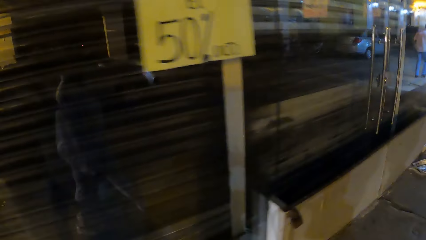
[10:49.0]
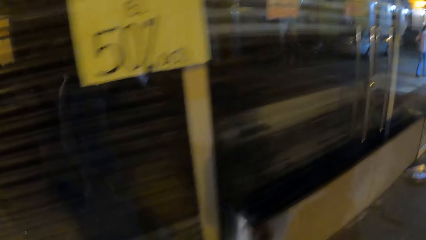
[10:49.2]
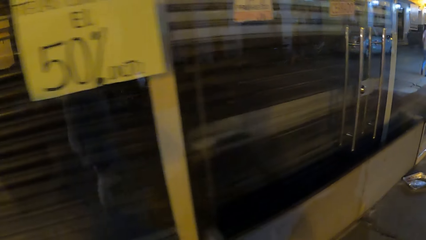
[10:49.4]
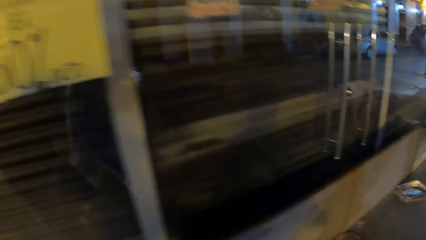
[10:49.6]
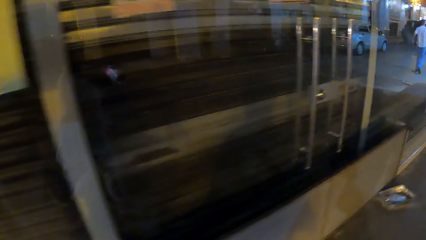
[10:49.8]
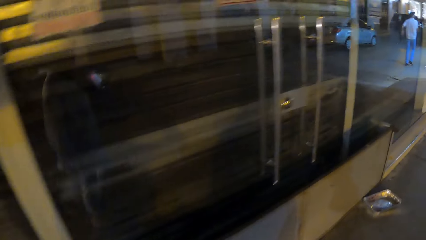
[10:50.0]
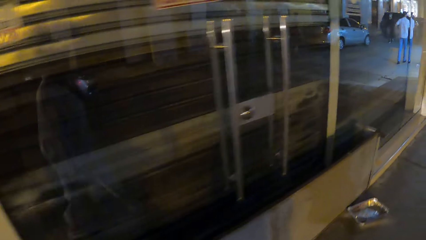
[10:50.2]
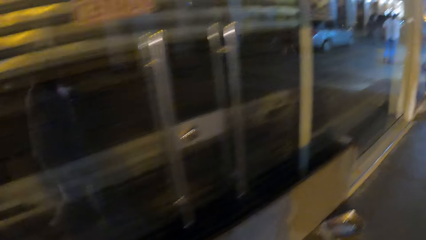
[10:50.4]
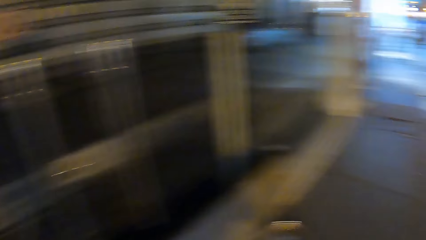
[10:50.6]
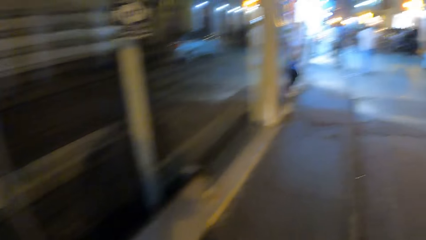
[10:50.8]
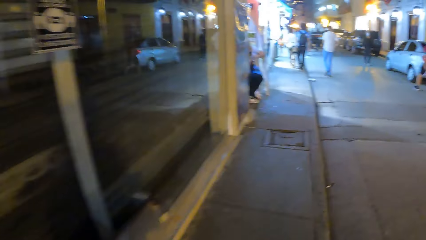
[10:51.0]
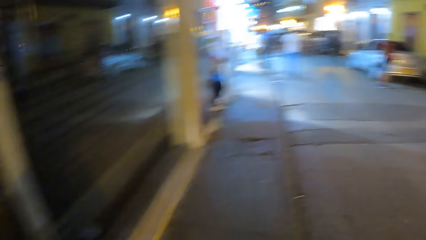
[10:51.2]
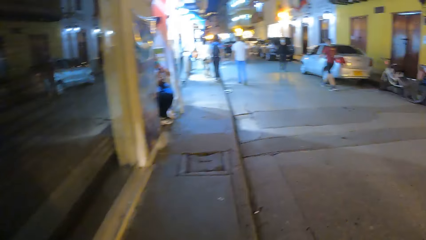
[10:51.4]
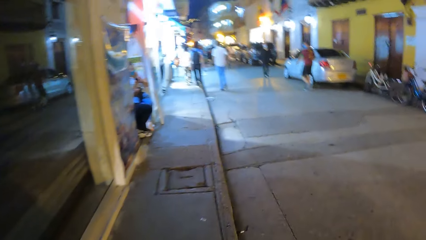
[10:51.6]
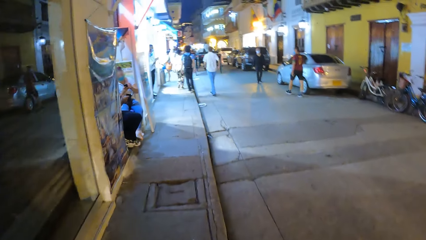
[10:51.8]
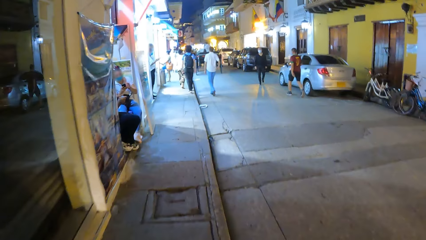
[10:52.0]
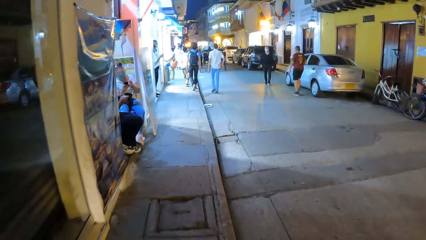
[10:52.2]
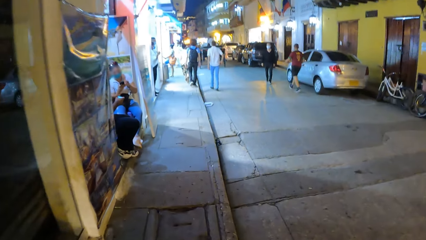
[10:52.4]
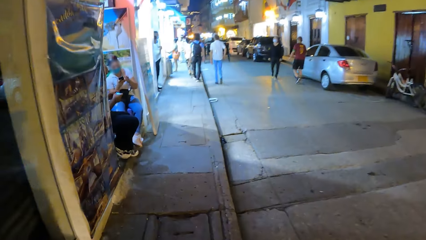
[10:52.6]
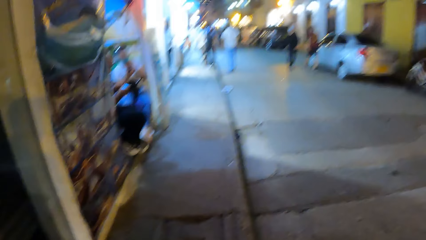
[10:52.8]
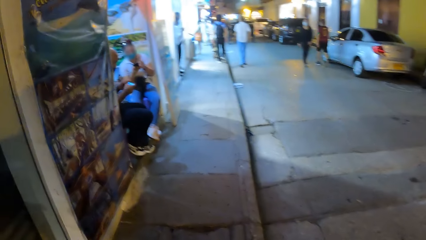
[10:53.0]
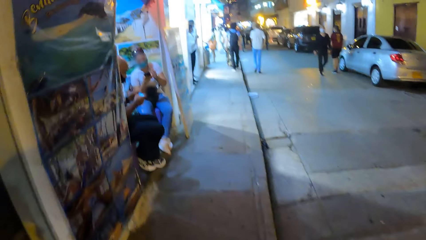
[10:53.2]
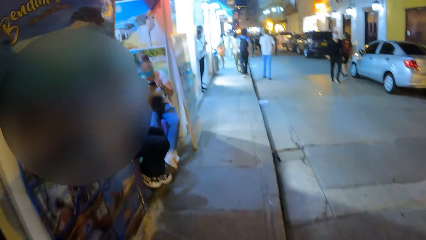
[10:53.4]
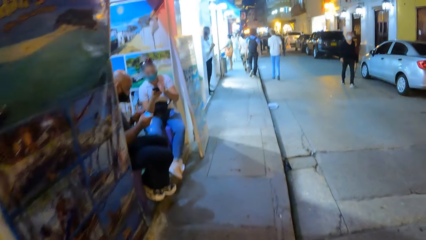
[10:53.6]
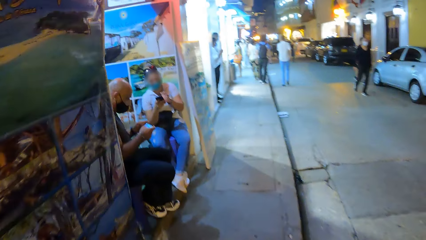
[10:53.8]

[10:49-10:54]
The camera wearer looks around the street.

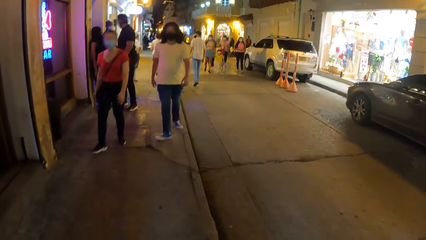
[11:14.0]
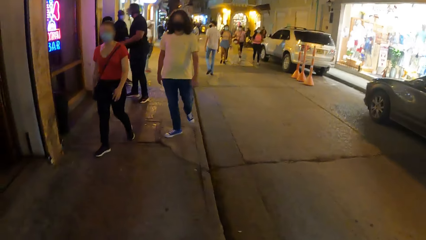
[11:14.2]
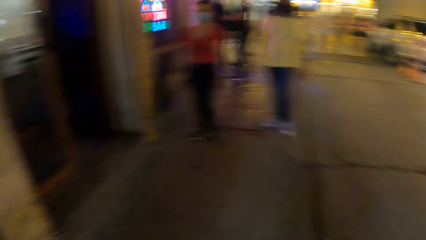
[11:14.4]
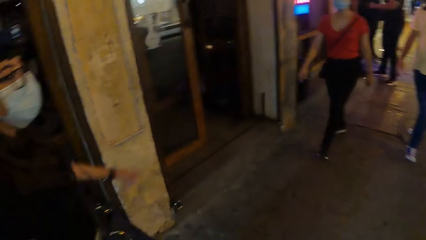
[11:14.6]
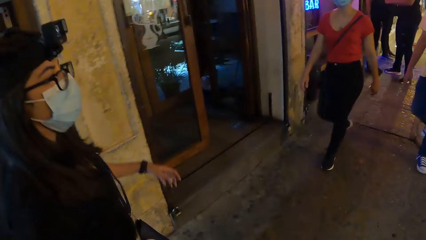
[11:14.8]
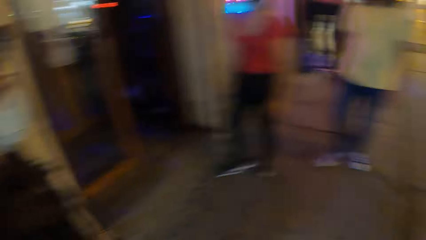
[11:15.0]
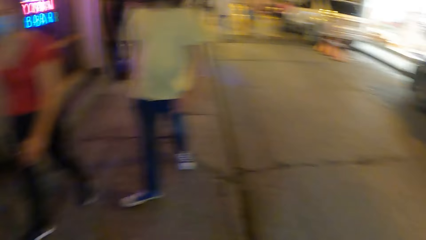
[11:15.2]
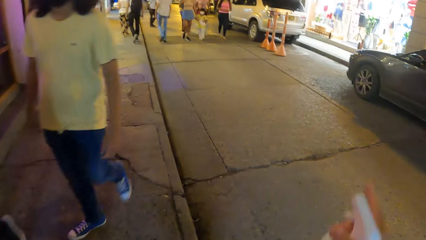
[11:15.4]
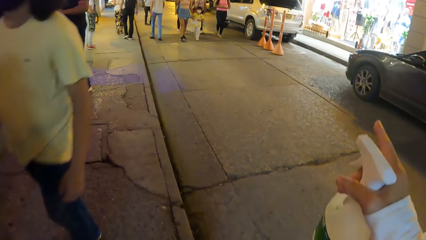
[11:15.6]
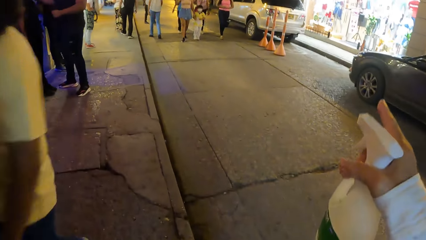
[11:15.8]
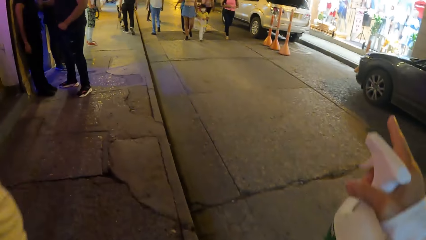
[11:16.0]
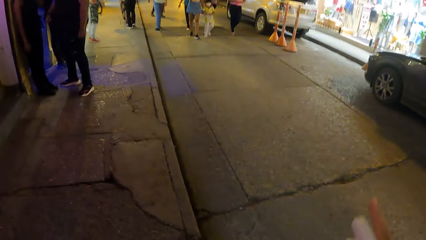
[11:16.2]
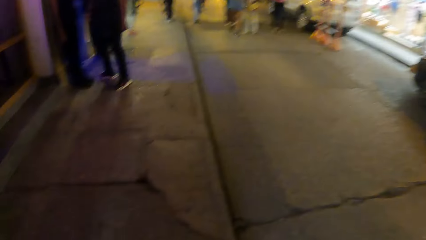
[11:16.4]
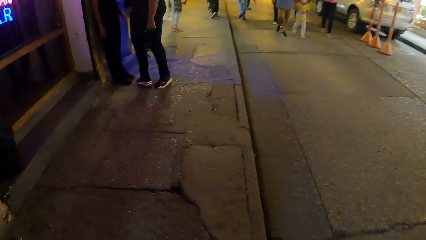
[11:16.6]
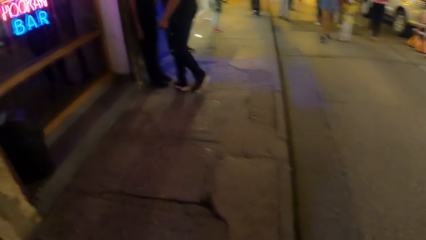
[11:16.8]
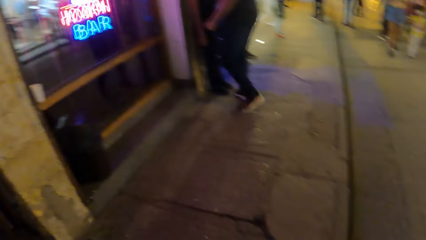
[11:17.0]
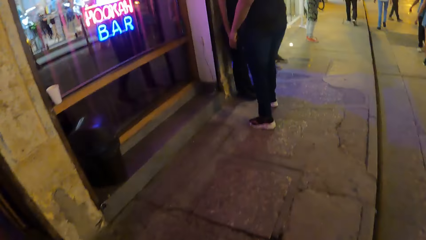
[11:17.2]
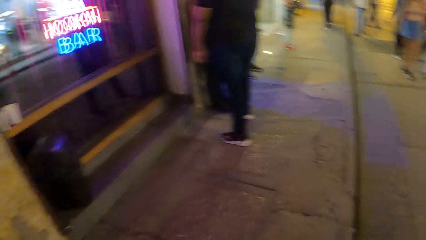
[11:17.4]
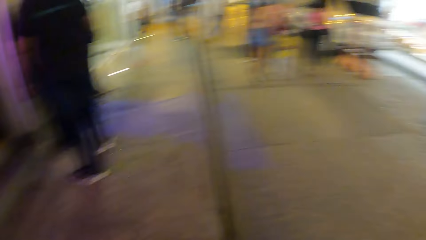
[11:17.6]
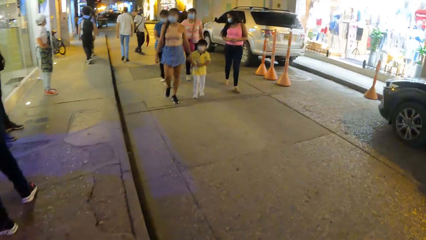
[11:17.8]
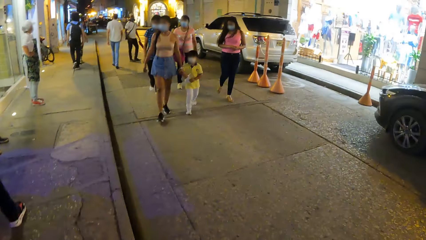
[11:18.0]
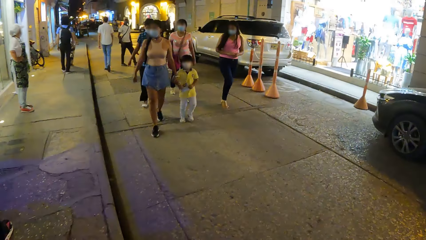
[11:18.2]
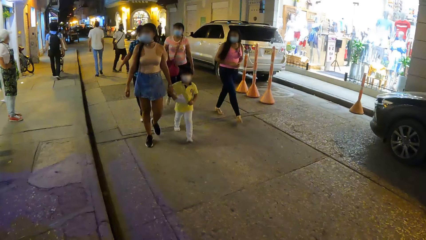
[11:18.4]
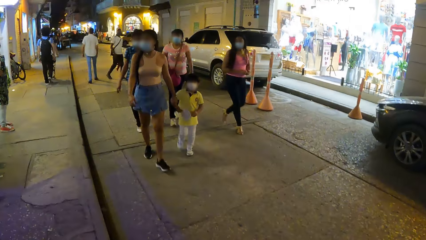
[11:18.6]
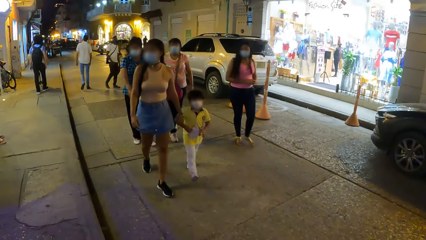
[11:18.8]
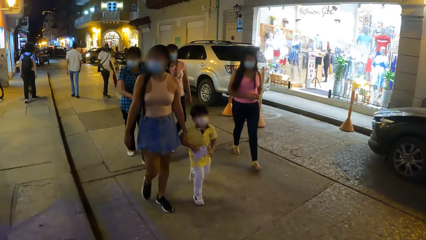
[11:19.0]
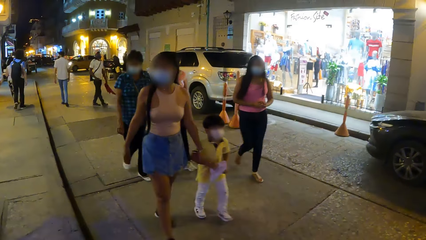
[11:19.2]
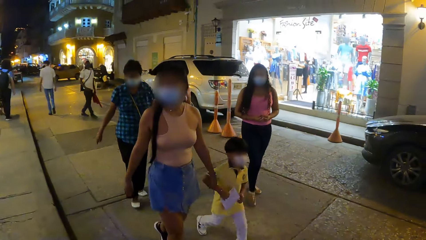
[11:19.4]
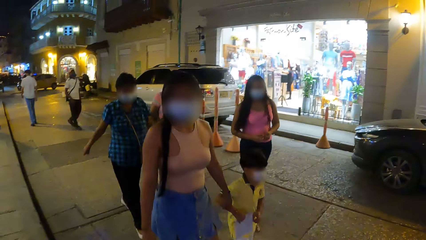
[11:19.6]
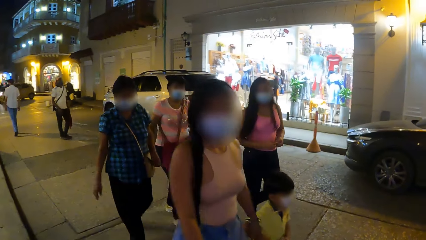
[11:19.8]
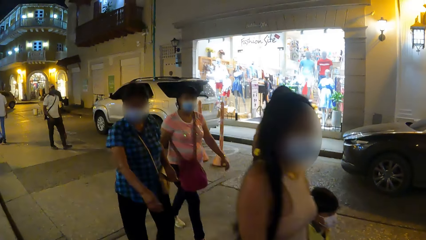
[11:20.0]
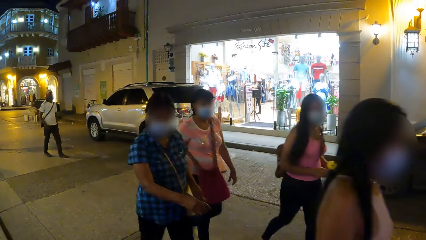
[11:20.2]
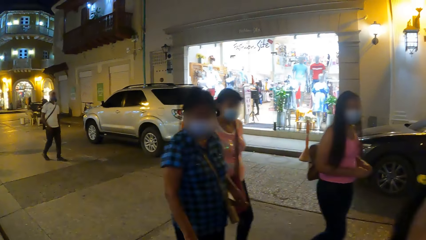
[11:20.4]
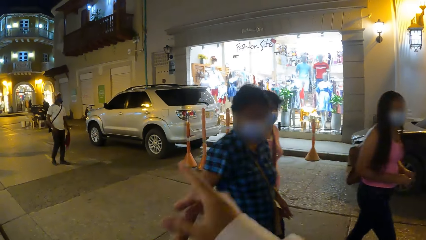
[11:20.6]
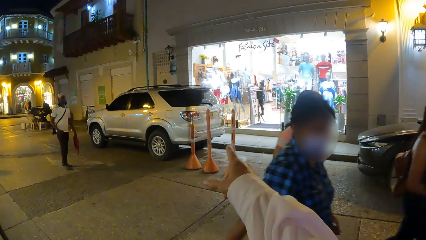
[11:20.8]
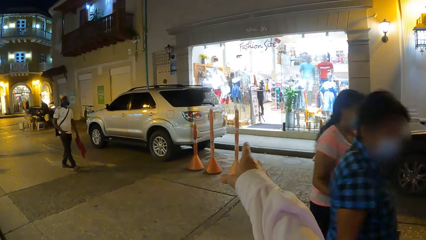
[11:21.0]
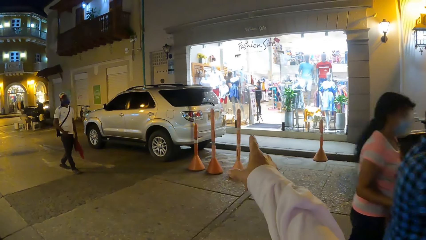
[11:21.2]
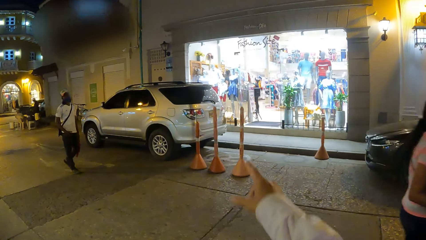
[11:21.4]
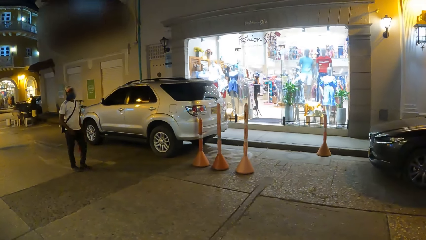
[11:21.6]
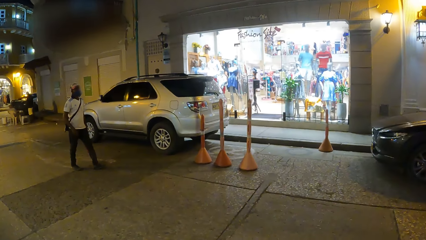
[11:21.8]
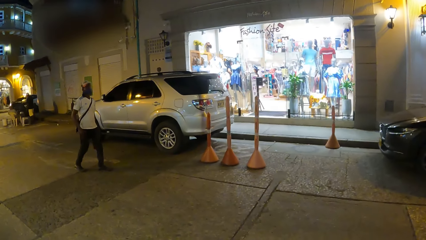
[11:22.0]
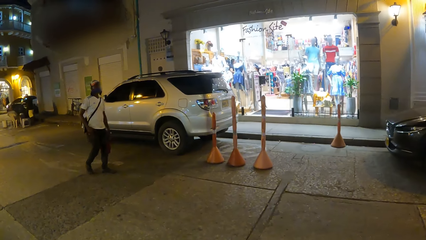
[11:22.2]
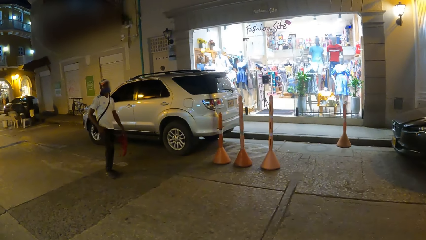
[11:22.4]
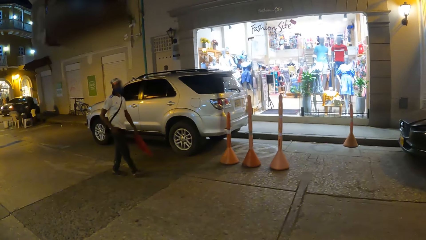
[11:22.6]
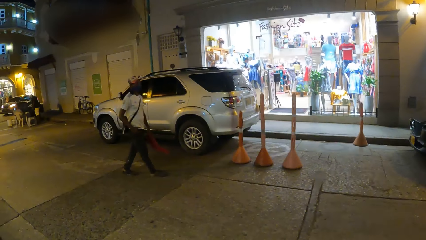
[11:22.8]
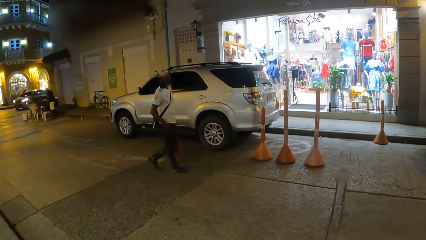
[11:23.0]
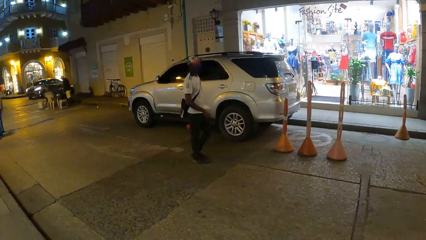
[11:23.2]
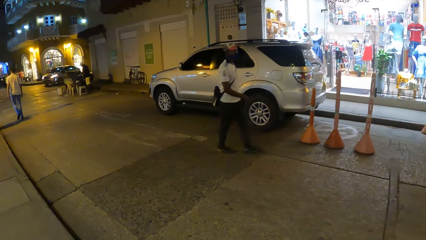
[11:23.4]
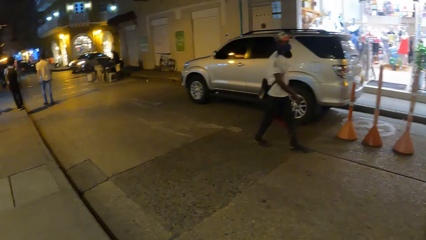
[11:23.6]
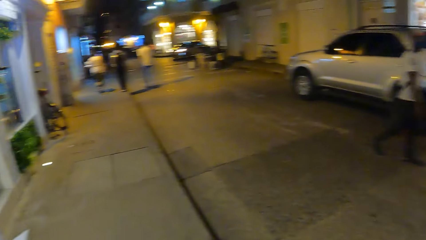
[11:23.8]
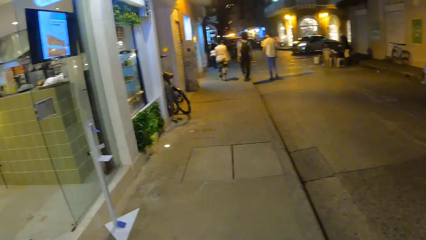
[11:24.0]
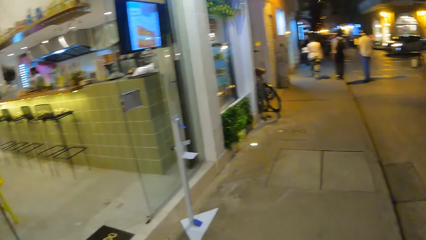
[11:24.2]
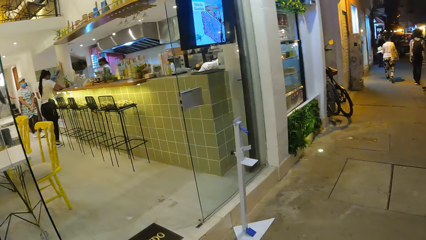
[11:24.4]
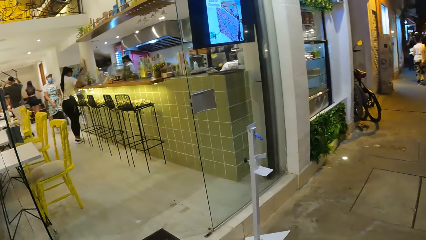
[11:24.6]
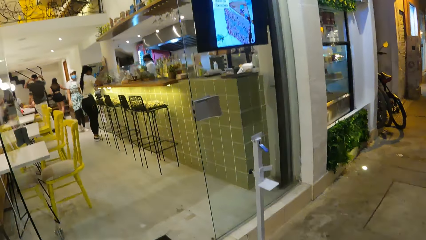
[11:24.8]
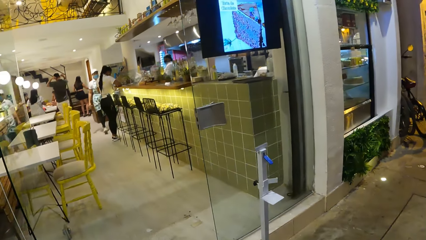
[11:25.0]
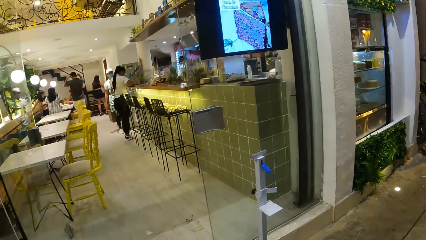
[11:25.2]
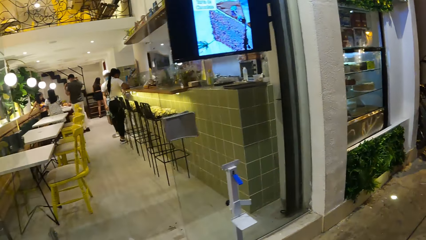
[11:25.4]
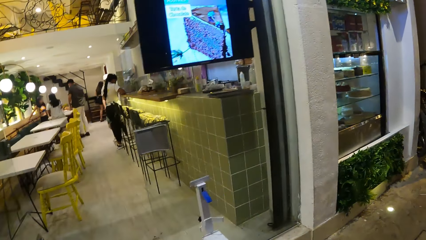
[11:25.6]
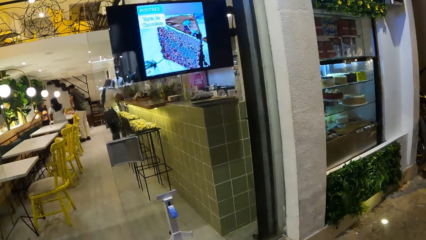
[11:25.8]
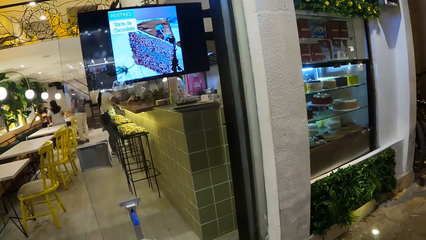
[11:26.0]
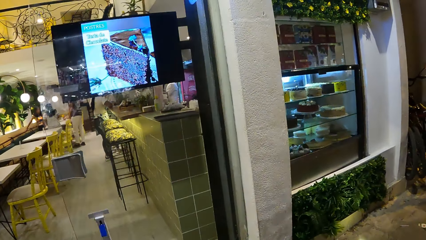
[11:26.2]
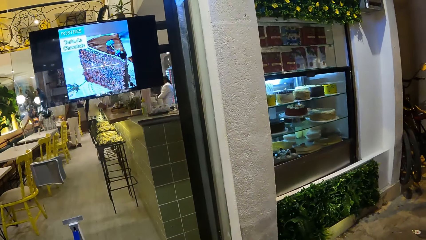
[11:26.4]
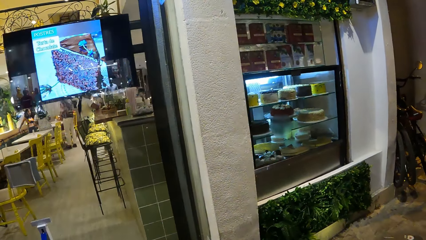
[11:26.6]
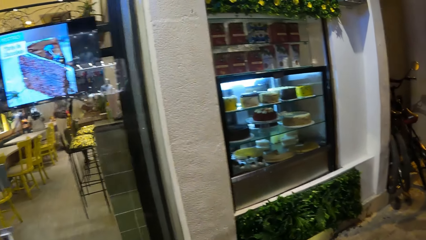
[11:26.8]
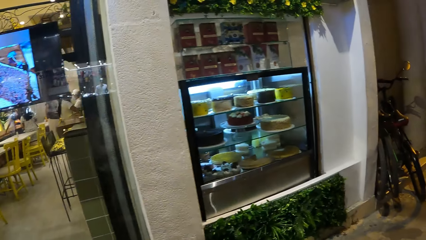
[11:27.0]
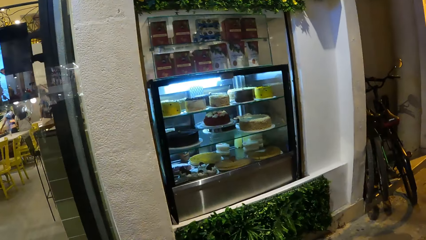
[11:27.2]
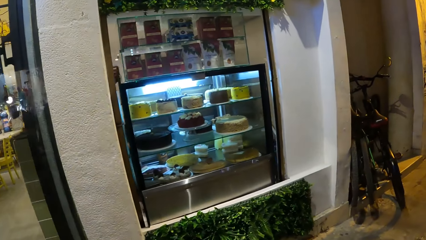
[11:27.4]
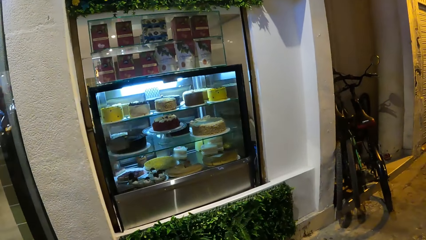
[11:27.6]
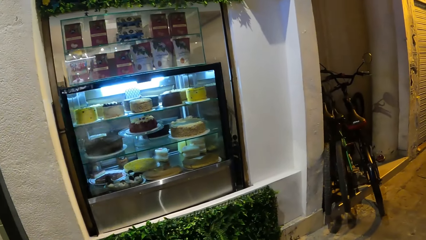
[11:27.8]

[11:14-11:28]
The camera wearer moves his hand. He walks along the street. He looks around the street. He moves his hand. He looks around the street.
